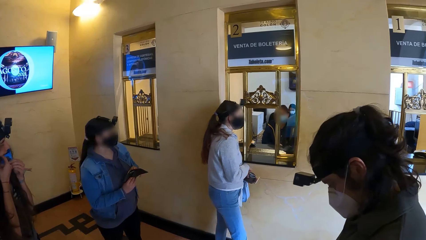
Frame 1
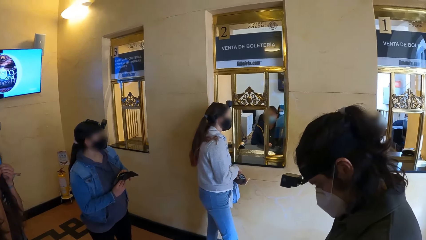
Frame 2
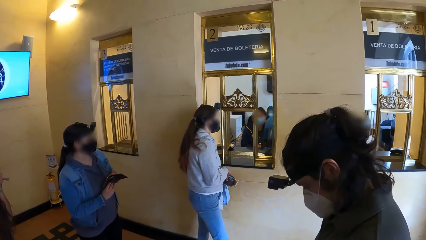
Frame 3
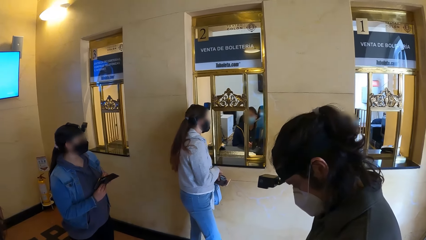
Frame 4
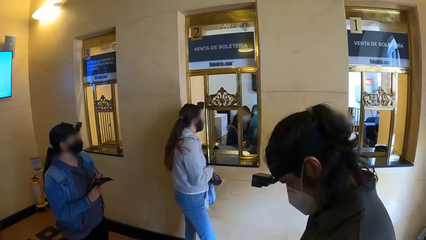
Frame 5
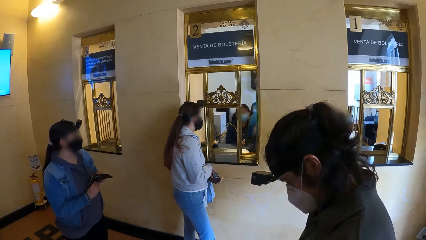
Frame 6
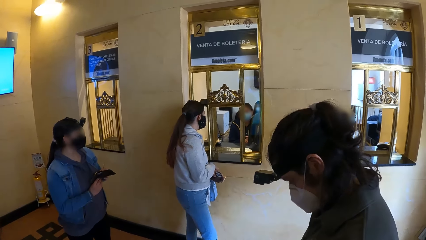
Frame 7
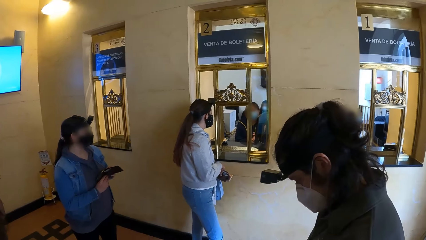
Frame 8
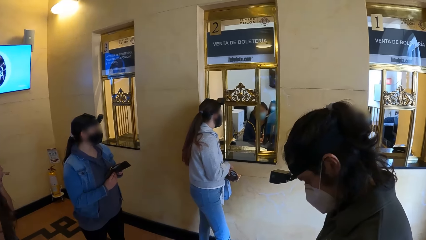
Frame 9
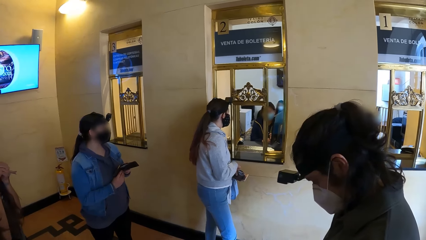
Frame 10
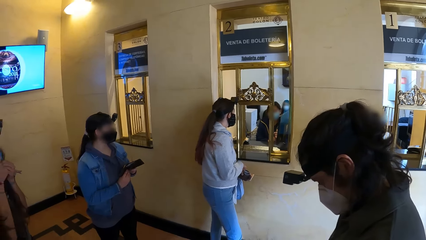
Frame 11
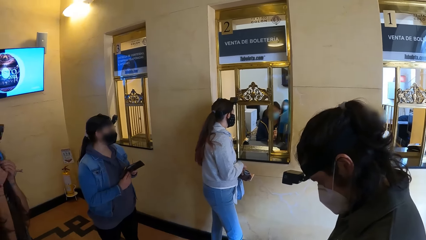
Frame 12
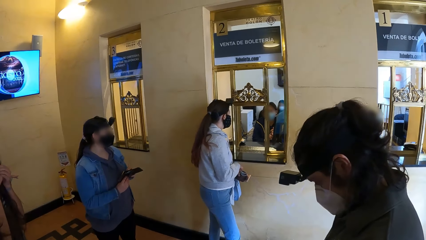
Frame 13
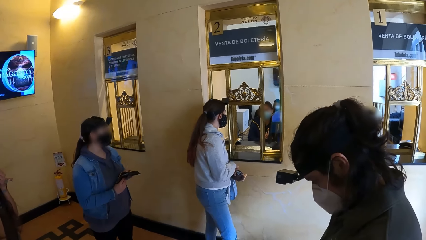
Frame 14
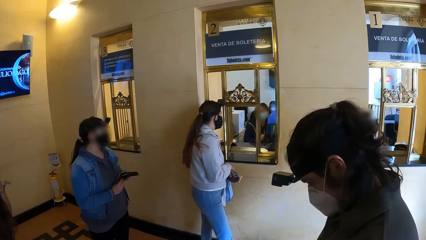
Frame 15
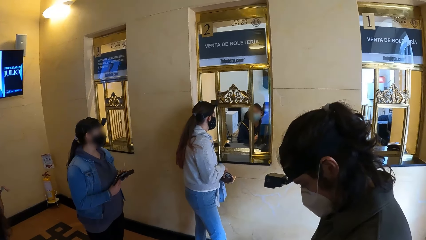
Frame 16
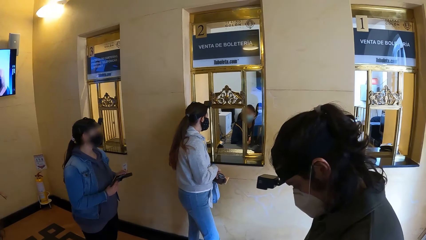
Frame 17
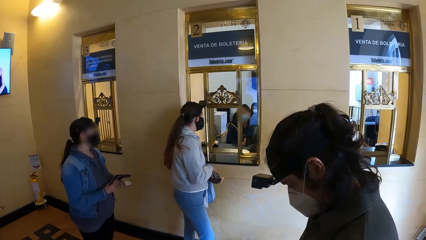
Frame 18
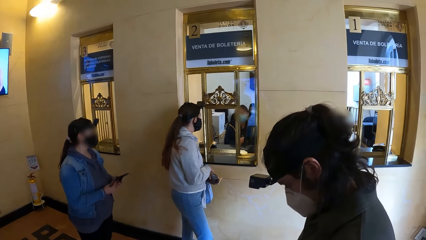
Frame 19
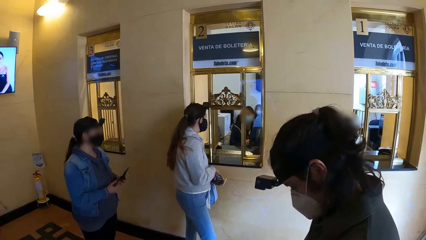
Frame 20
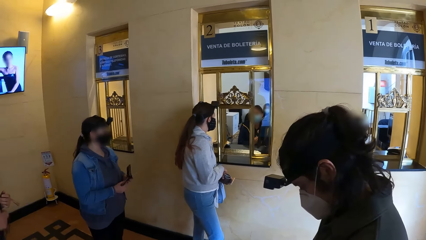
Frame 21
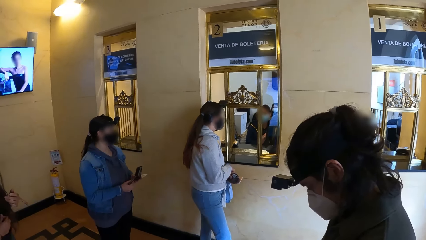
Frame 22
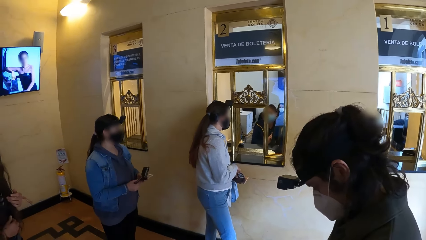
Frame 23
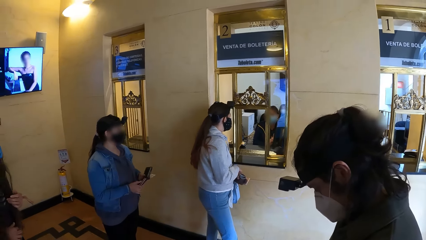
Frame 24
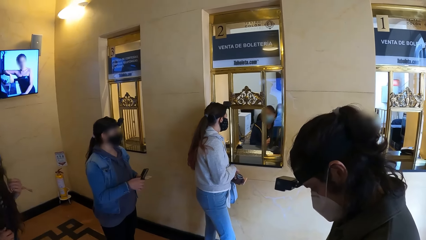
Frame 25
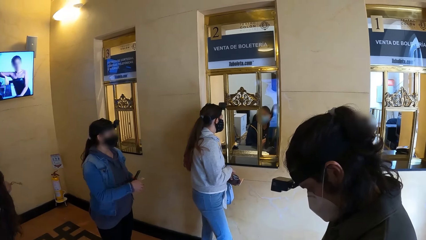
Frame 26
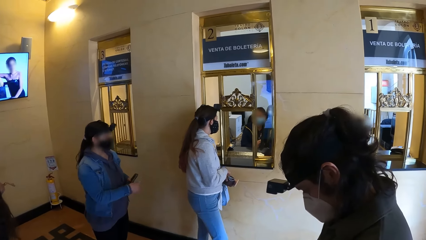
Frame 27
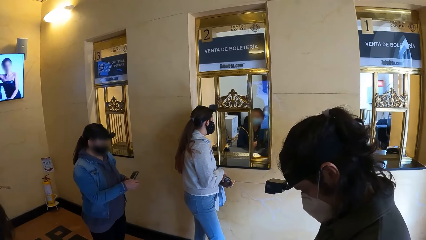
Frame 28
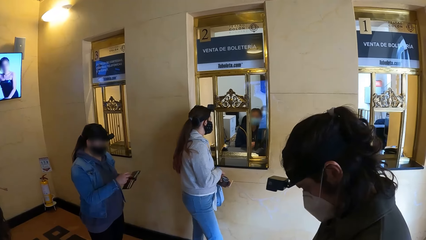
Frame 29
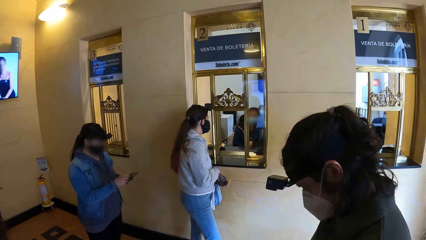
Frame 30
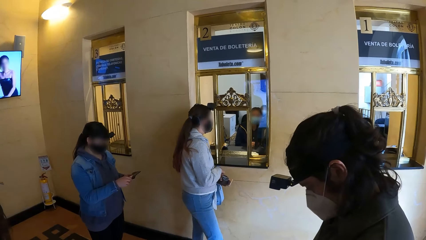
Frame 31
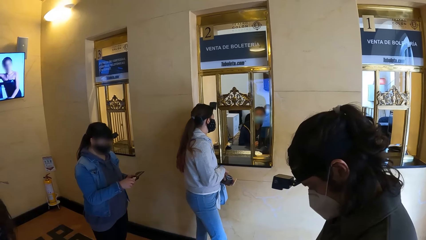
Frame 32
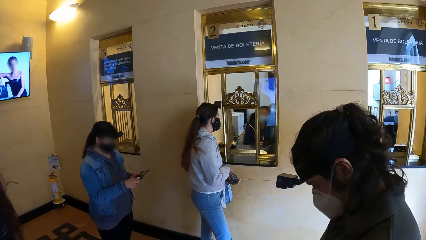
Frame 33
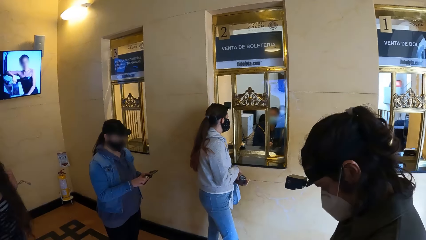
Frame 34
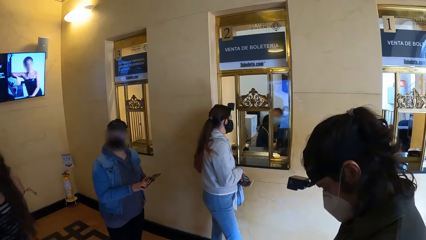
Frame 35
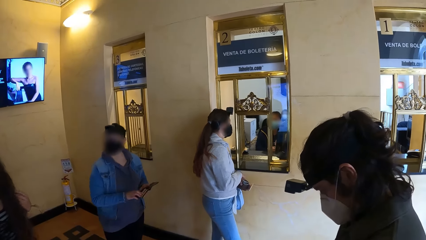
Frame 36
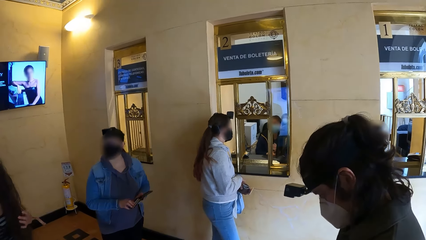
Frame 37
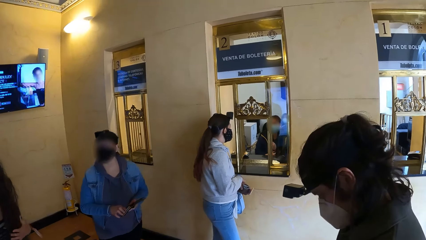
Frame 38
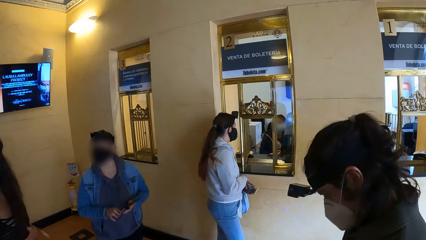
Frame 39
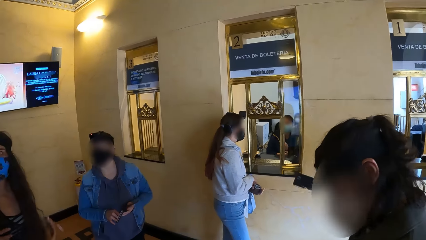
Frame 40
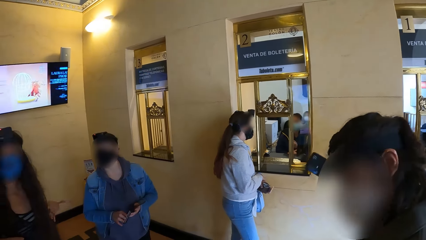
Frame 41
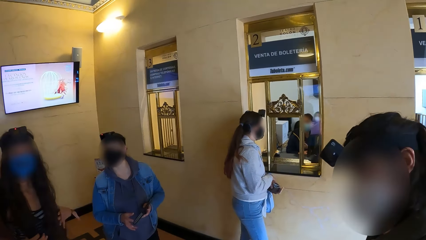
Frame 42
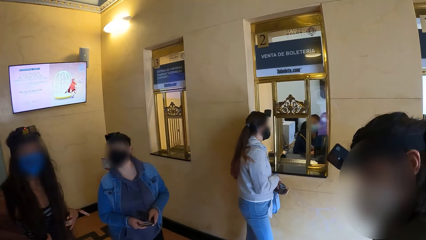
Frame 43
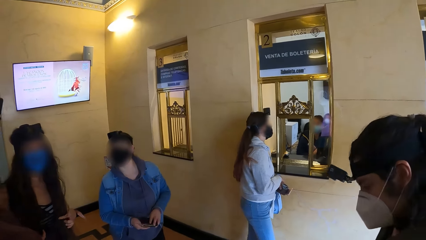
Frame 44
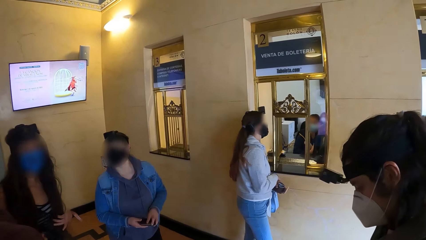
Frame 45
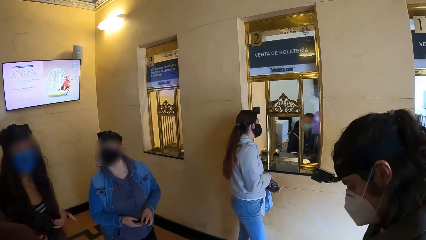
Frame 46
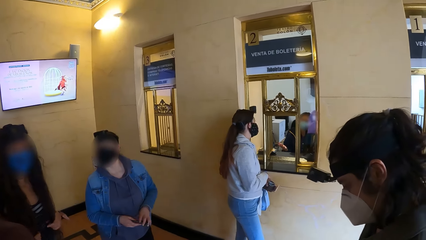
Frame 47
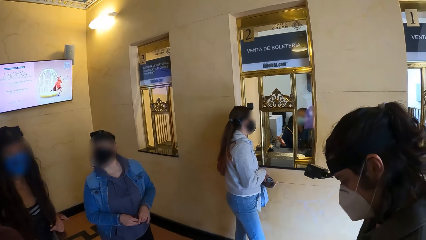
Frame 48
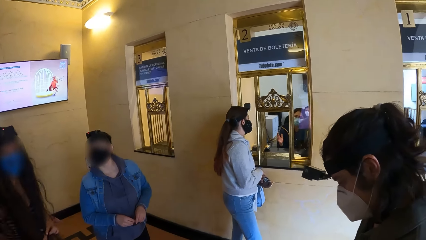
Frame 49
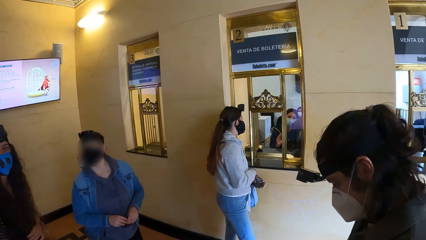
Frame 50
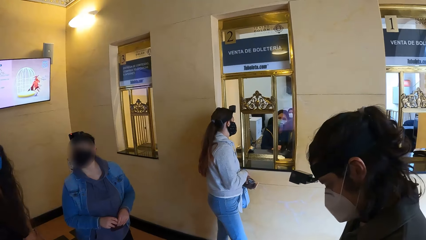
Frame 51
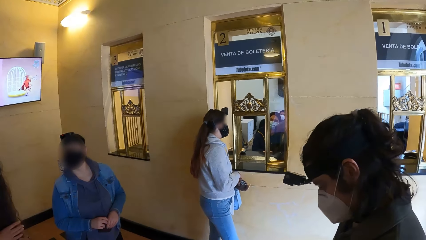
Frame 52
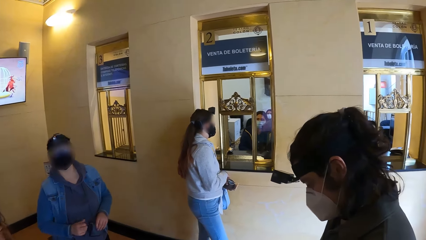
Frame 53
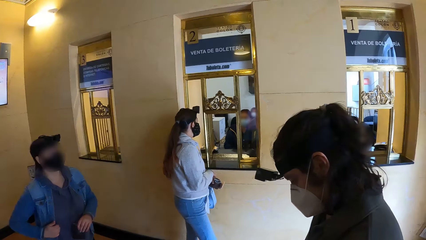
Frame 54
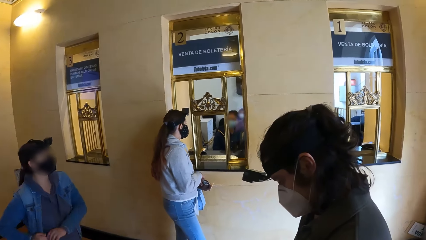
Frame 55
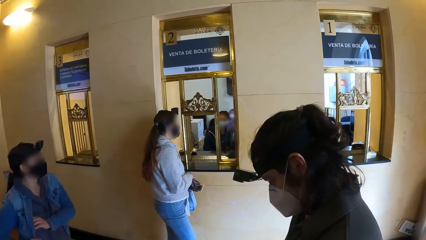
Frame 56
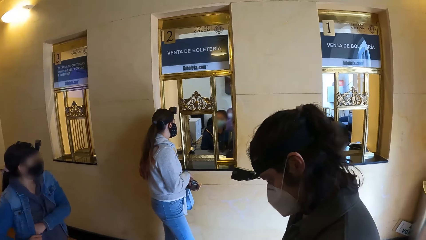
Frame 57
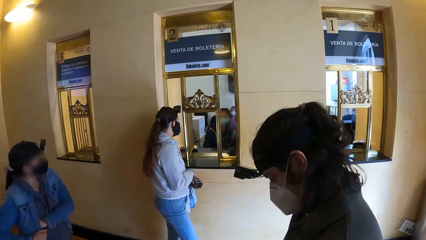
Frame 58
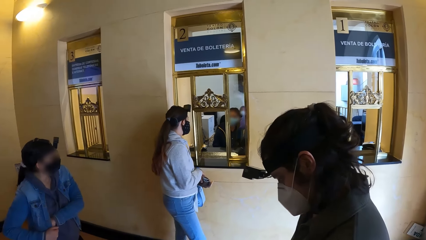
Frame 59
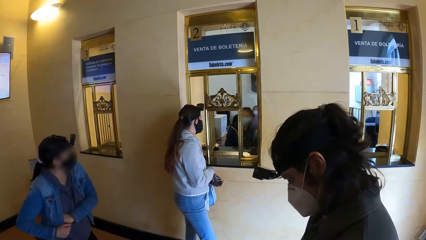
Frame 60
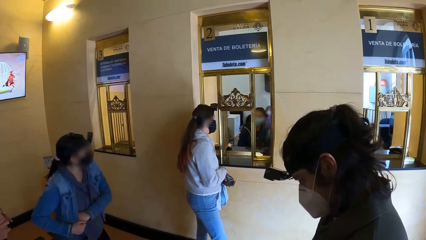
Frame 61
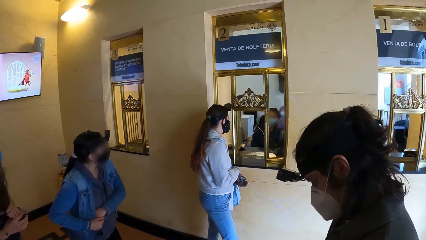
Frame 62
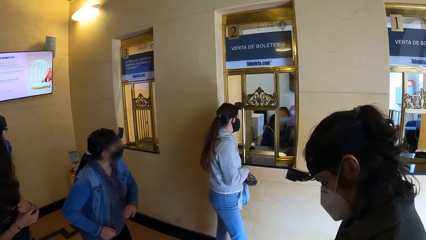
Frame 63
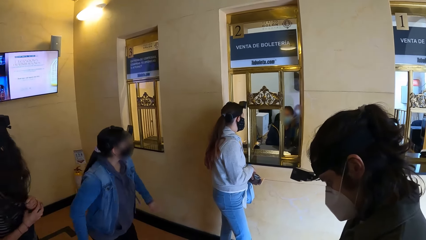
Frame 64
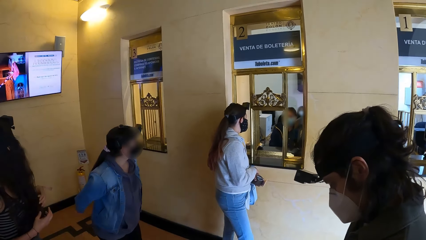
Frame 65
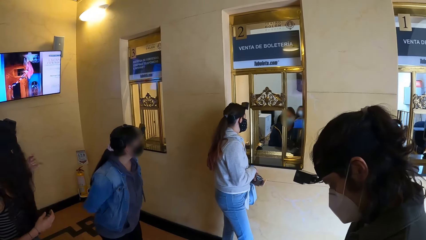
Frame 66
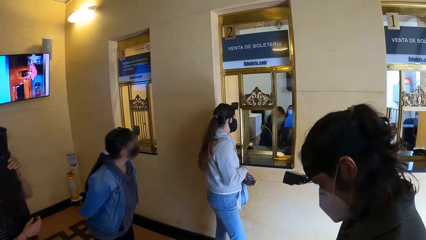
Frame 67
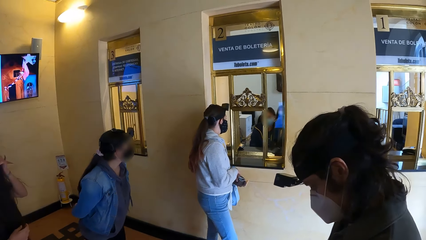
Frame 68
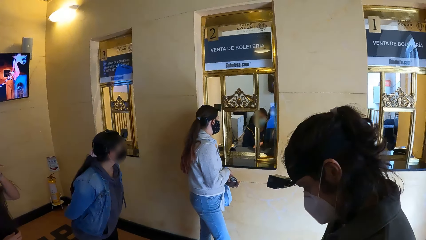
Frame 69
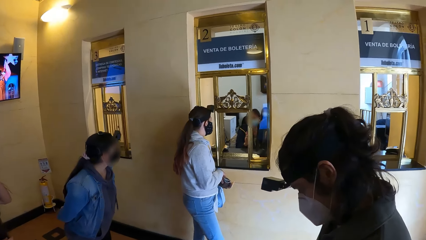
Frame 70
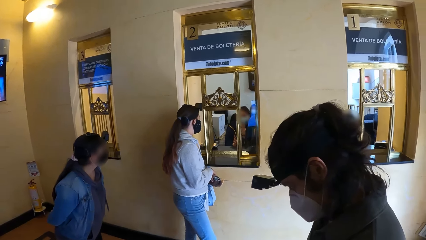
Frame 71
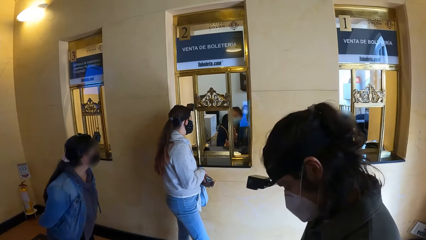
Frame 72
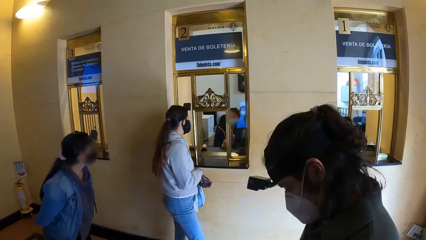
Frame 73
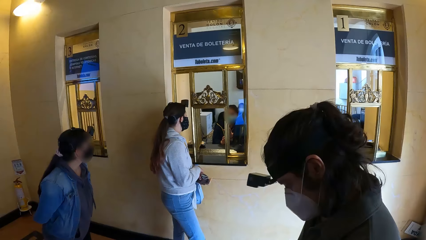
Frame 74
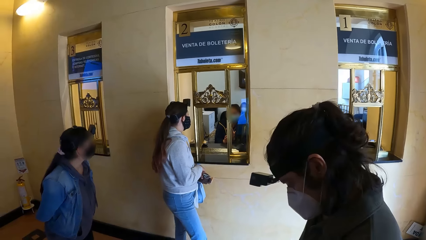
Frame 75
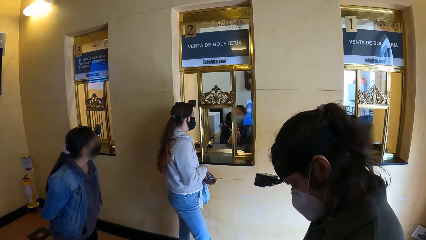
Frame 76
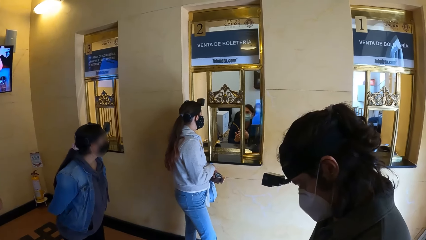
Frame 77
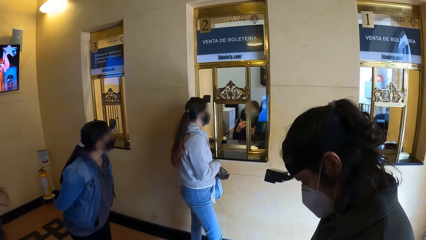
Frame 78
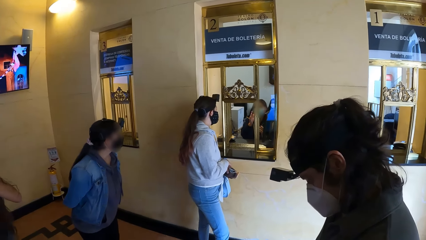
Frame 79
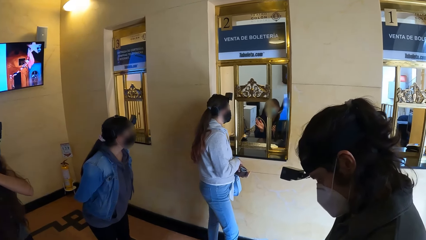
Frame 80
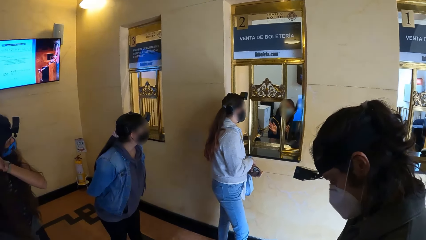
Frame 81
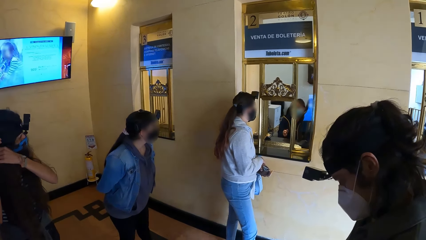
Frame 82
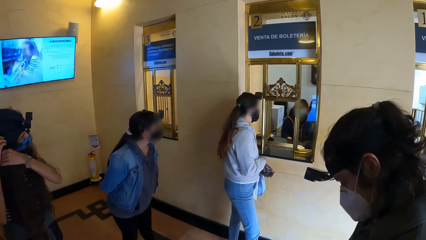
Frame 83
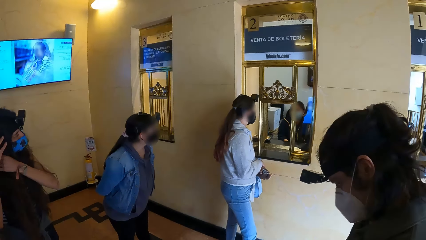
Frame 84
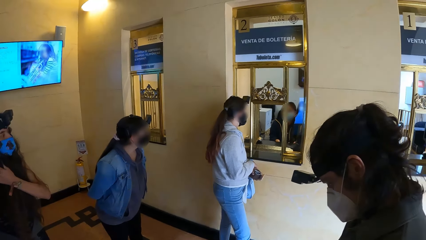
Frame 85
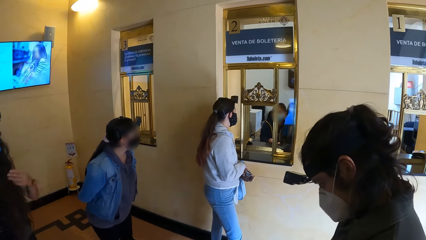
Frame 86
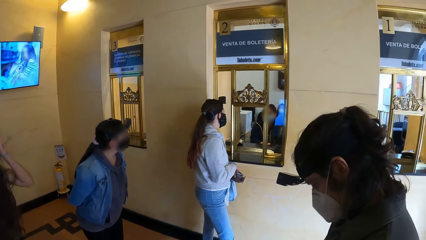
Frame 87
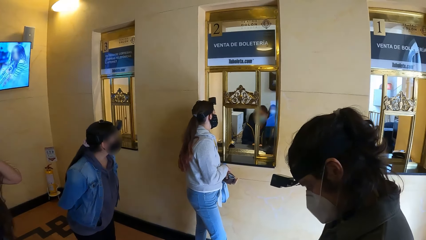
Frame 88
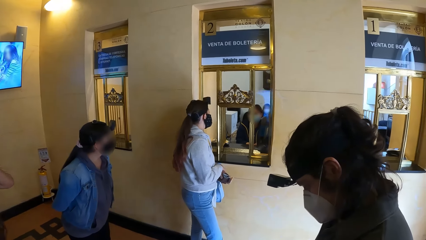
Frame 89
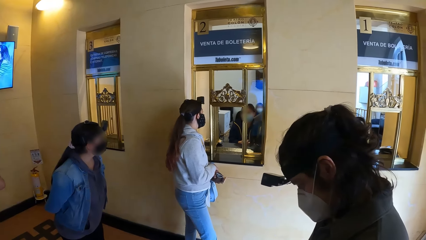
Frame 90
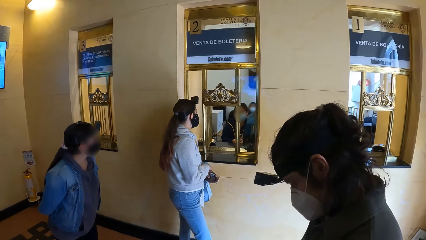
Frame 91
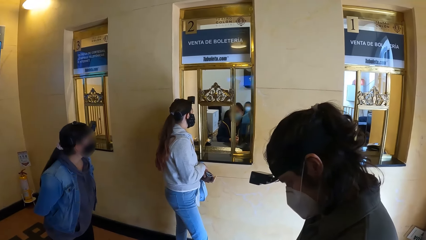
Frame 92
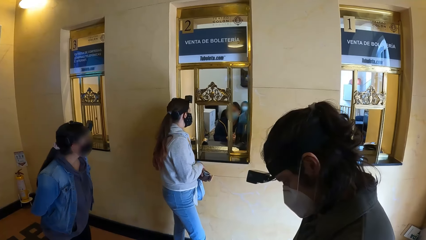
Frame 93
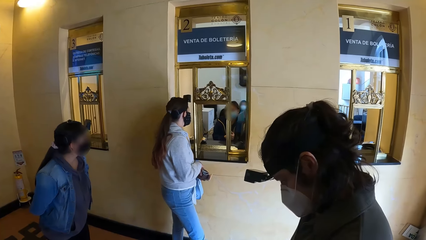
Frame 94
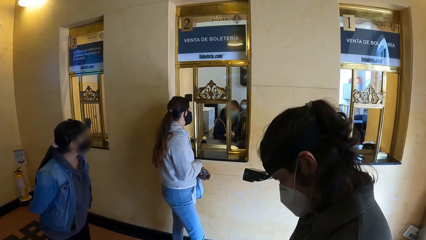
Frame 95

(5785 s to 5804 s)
A woman passes the paper to her right hand. The woman inserts the paper in the purse in her left hand with her right hand and closes the purse with her left hand. Another woman touches her hair with both hands. The first woman puts the purse in her jacket with her left hand.
